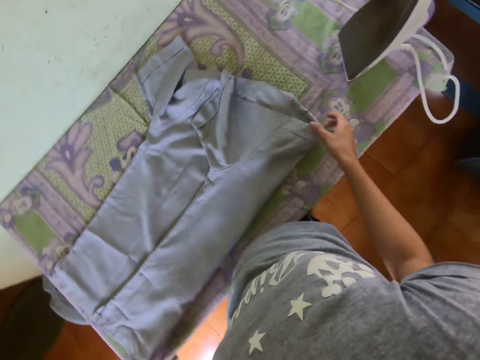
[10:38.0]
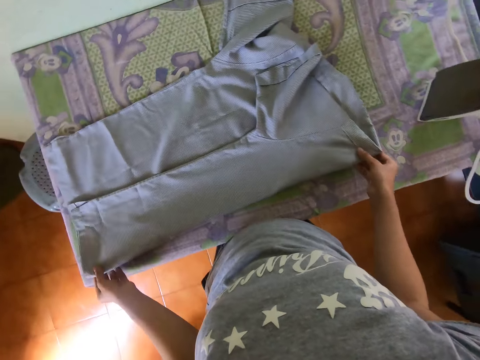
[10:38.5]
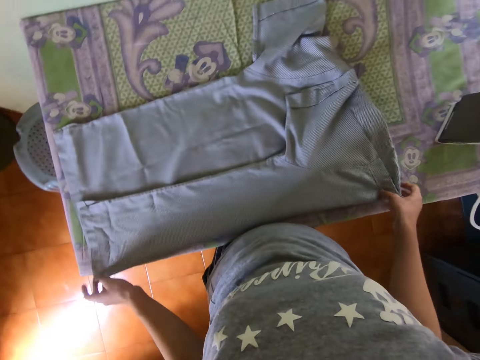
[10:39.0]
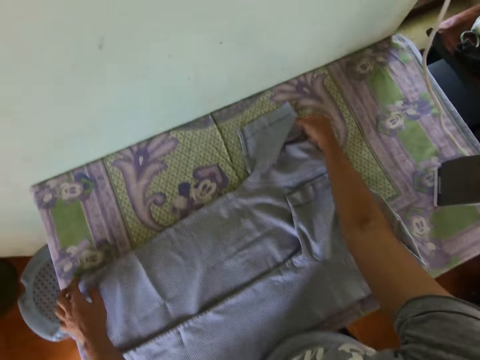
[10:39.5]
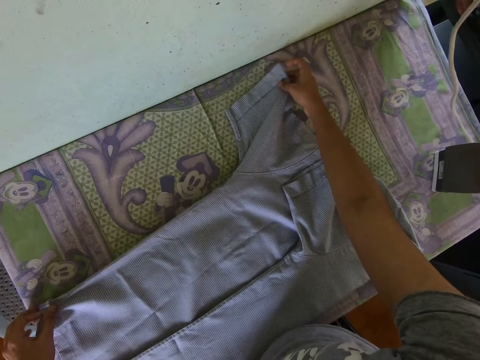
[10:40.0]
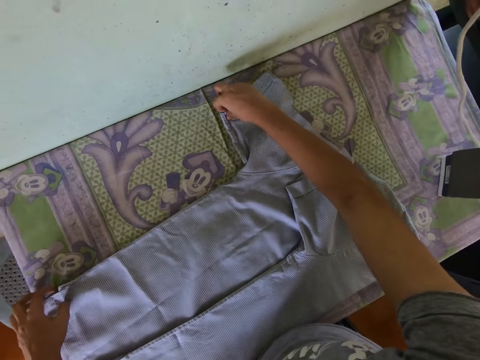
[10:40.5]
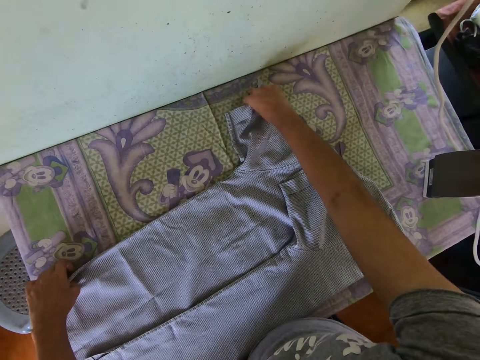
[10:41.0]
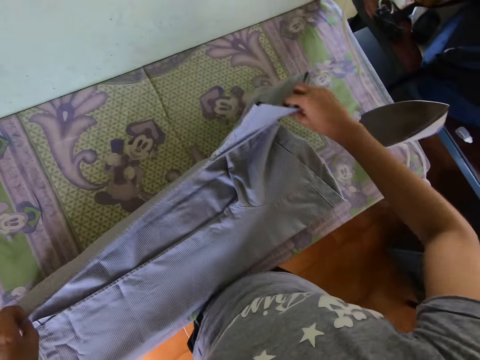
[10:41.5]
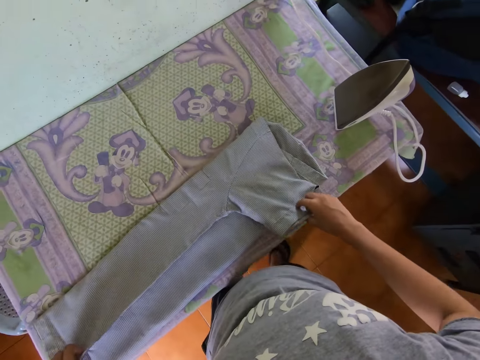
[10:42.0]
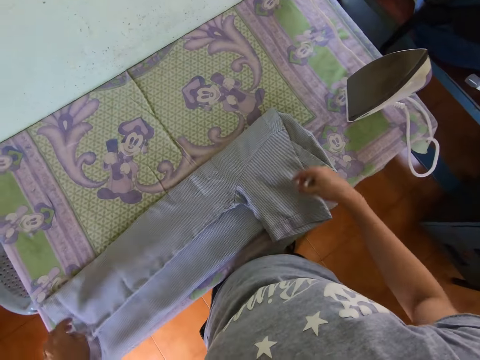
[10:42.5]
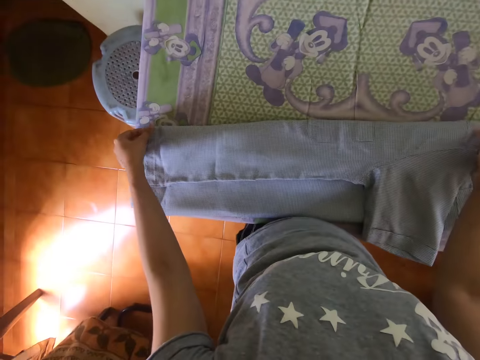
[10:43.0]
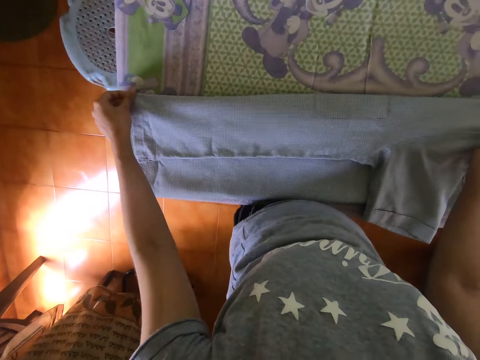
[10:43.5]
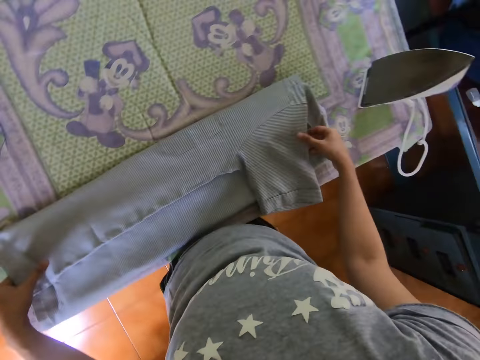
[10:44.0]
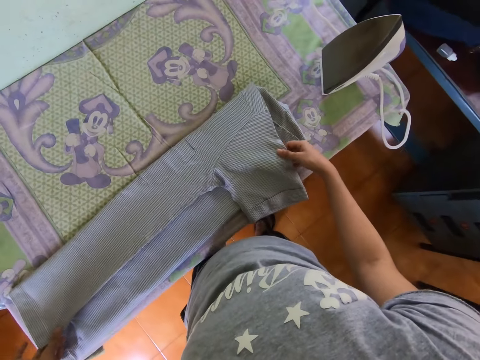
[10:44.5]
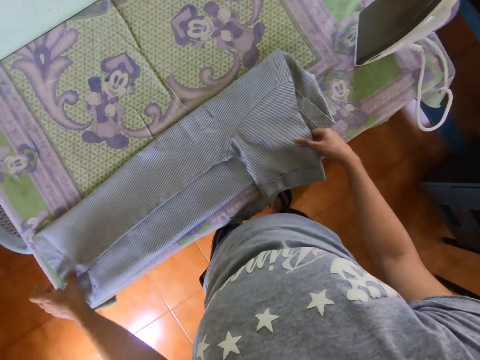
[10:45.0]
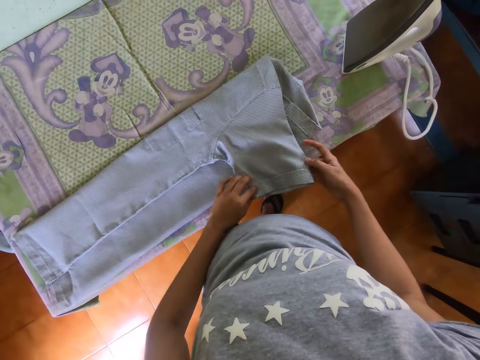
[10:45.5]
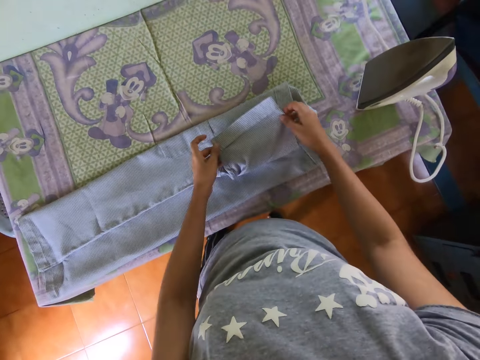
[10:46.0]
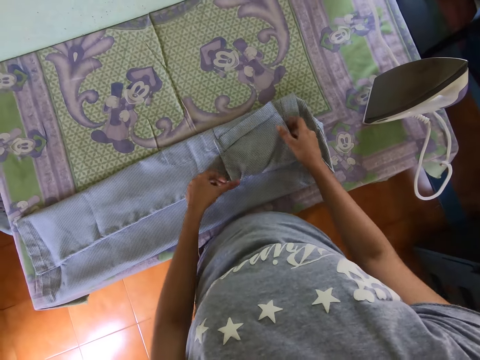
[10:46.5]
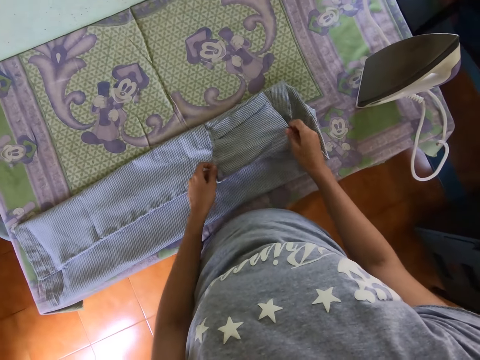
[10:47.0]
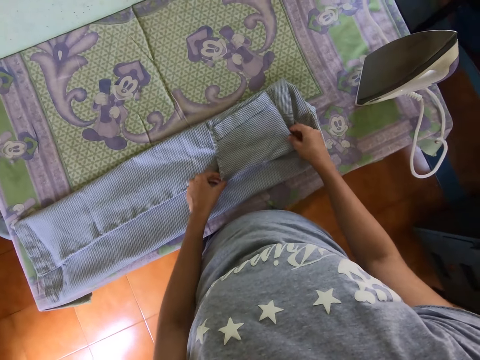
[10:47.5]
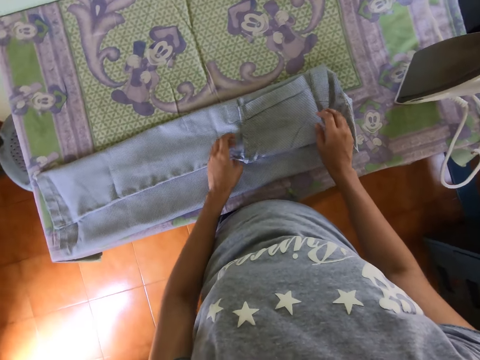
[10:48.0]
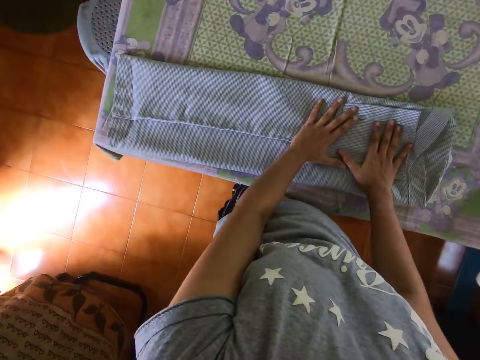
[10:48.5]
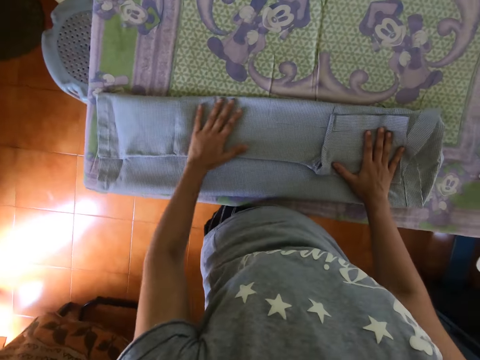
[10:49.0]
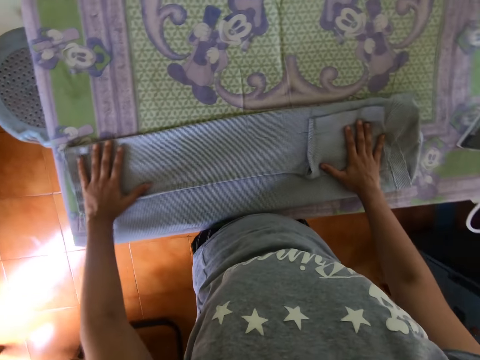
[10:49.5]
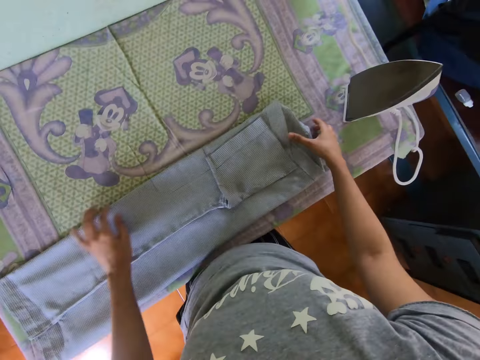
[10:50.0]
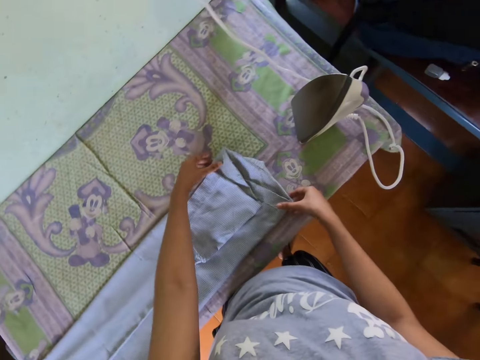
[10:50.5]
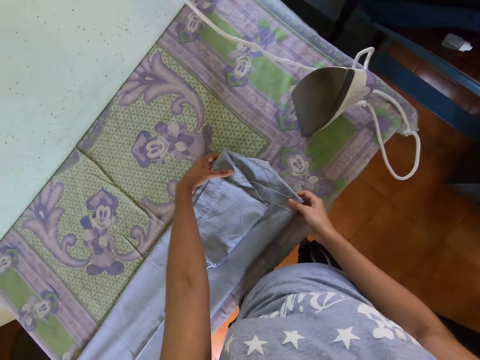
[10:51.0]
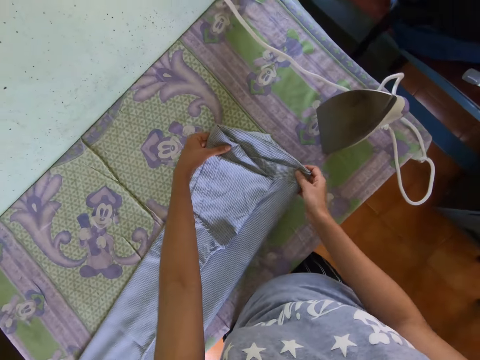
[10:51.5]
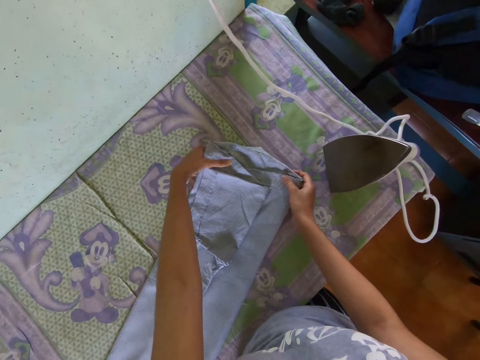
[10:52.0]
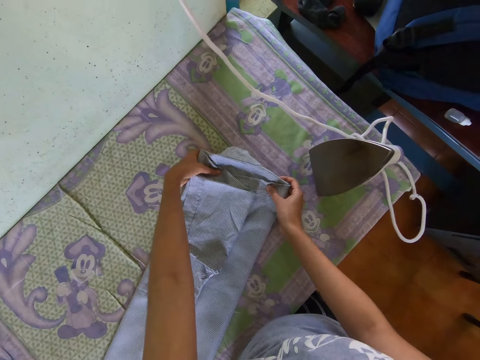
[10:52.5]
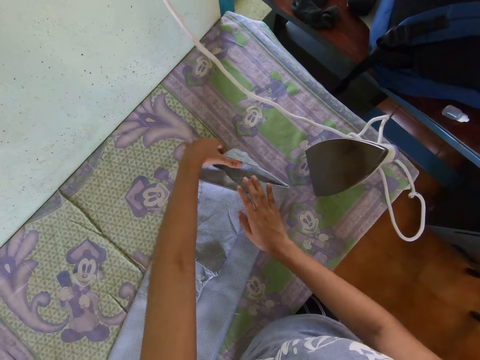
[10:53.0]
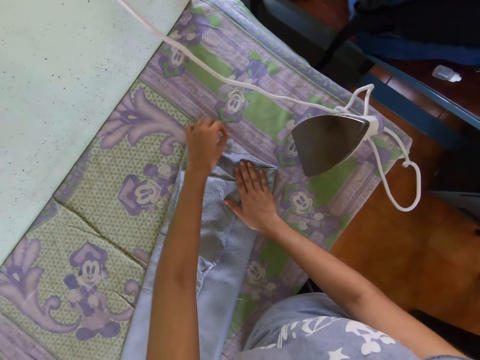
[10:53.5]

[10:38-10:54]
The camera wearer straightens a t-shirt. They fold the t-shirt. They straighten the t-shirt with the left hand. They drag the t-shirt on the ironing board.

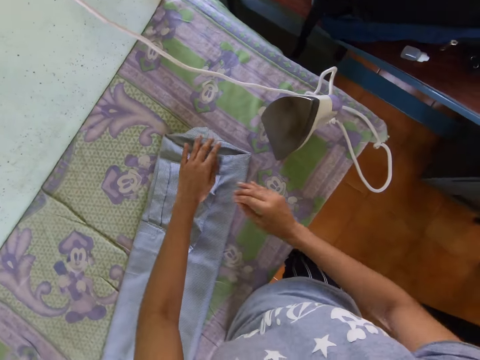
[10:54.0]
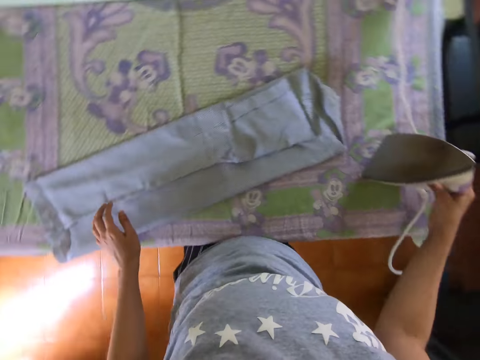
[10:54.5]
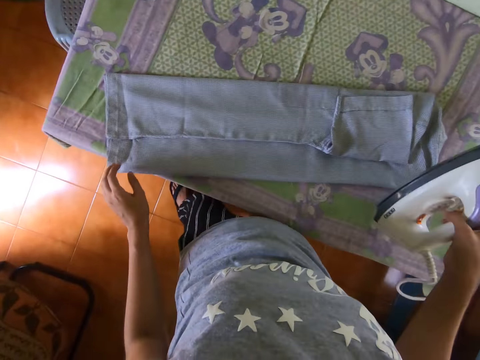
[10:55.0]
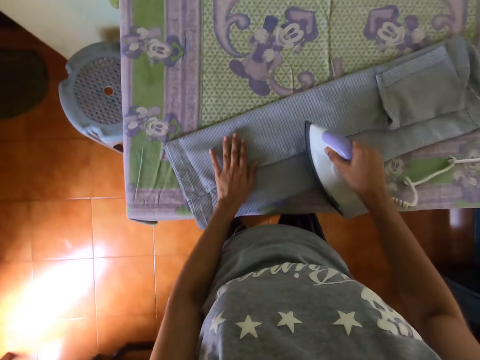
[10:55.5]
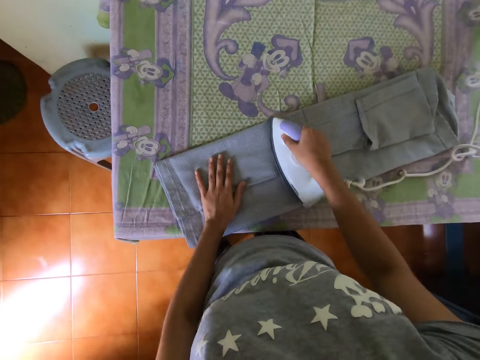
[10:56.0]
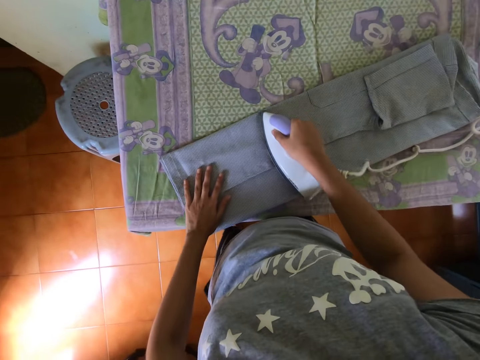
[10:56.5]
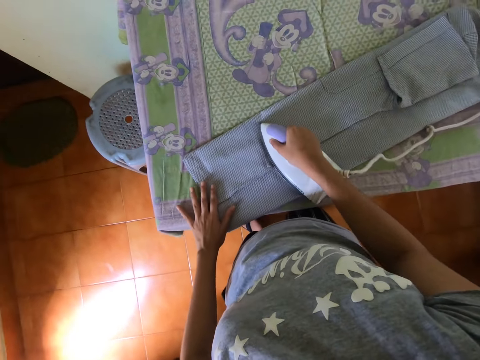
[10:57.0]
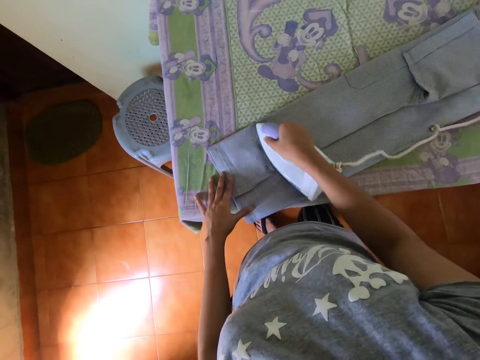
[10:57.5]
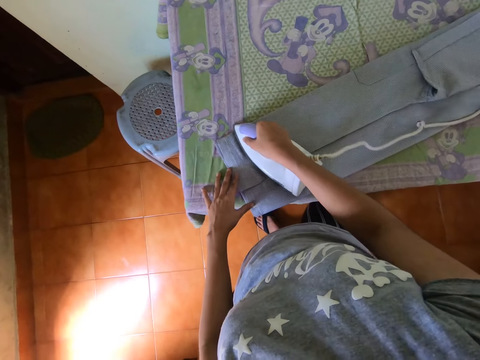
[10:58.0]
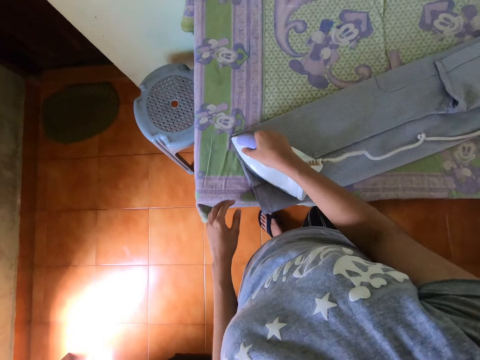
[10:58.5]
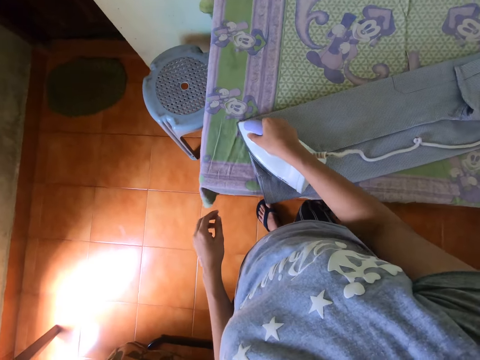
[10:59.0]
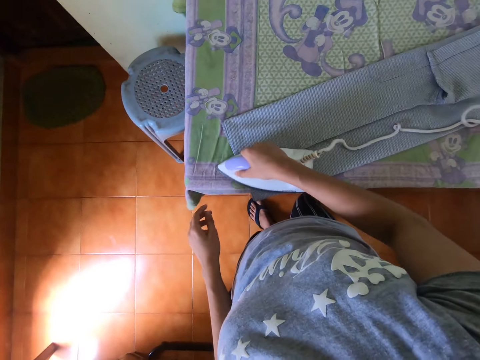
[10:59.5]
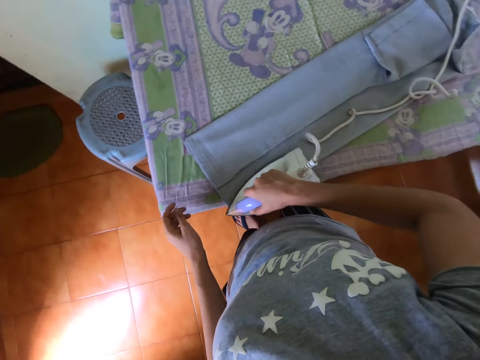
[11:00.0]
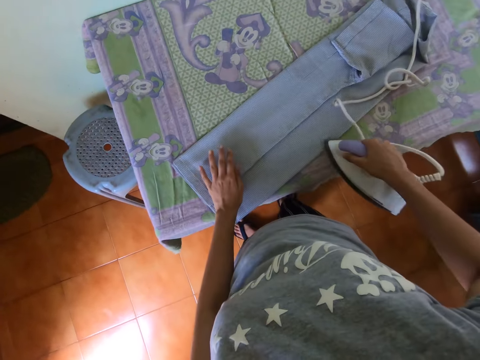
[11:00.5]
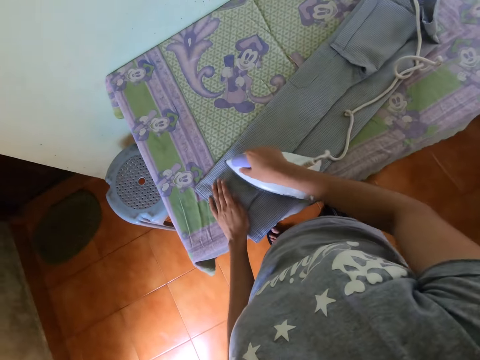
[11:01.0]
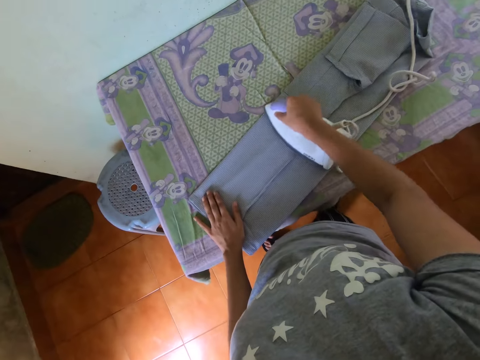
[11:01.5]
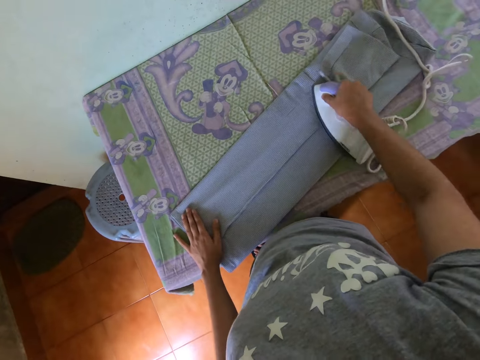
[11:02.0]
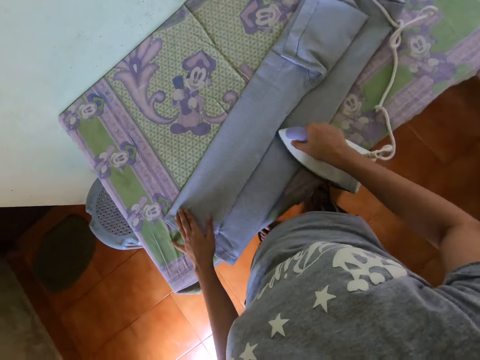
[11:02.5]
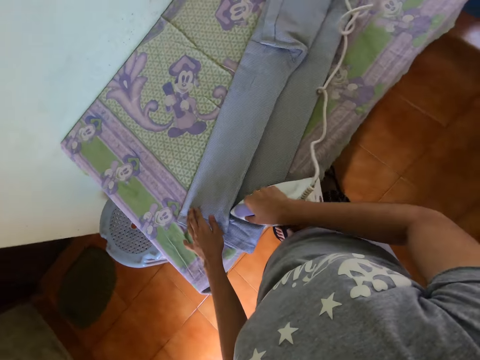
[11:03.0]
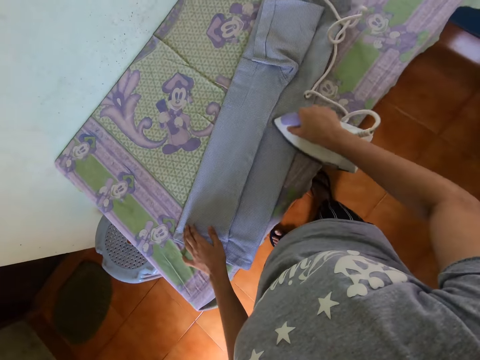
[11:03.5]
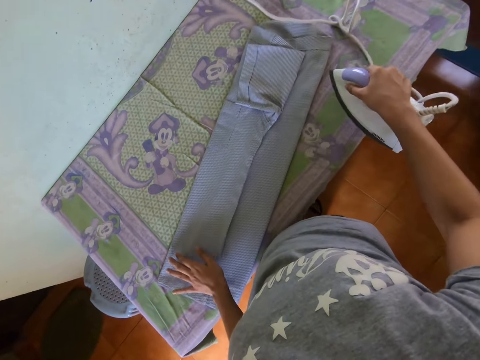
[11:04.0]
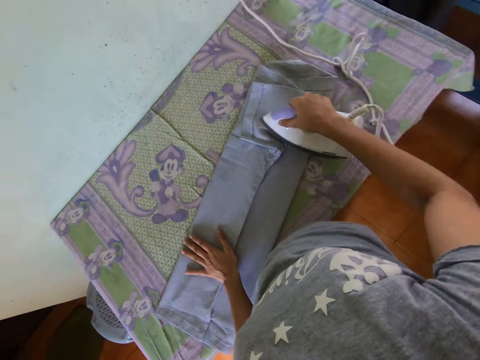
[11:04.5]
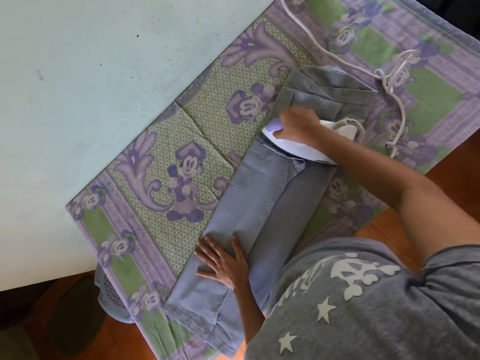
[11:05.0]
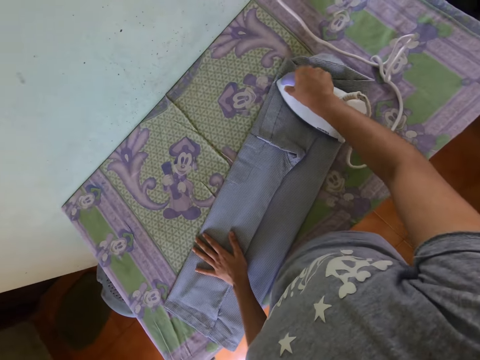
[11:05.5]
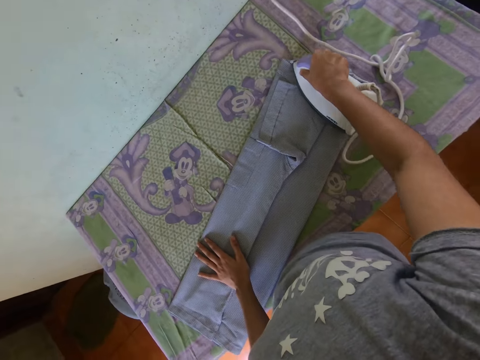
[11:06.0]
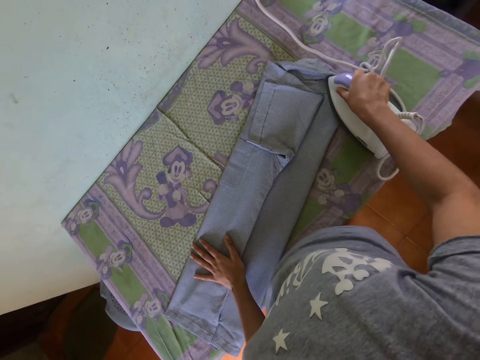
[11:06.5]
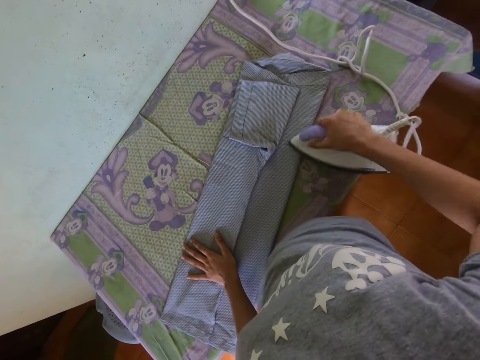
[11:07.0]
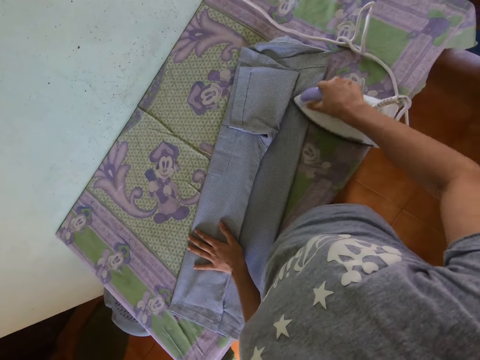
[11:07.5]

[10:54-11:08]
The camera wearer picks an iron box on the ironing board. They take a shirt. They iron a t-shirt with the iron box.
